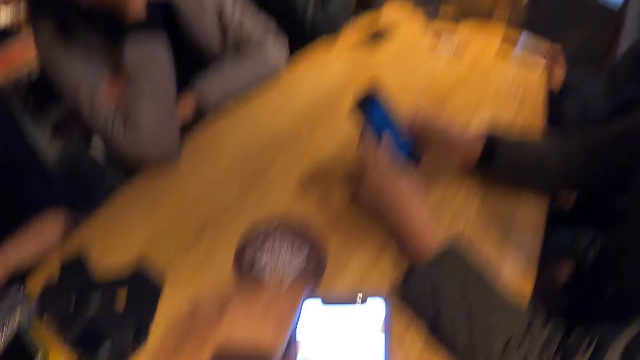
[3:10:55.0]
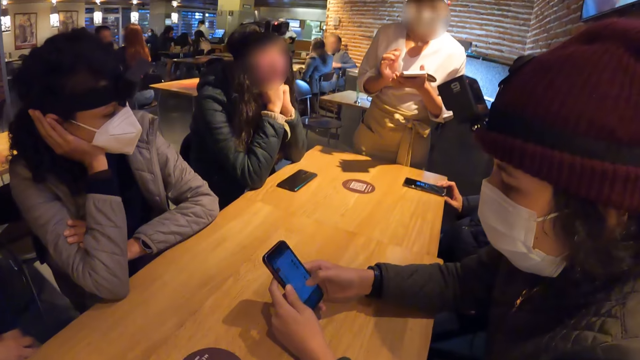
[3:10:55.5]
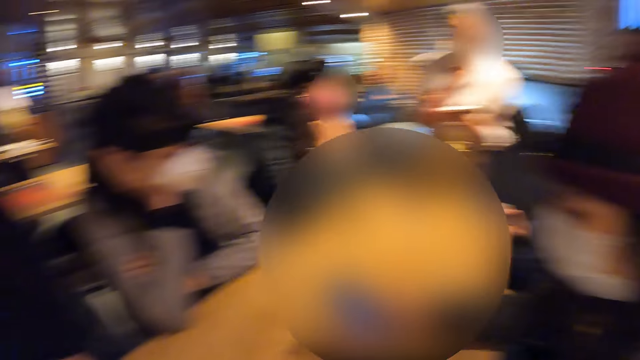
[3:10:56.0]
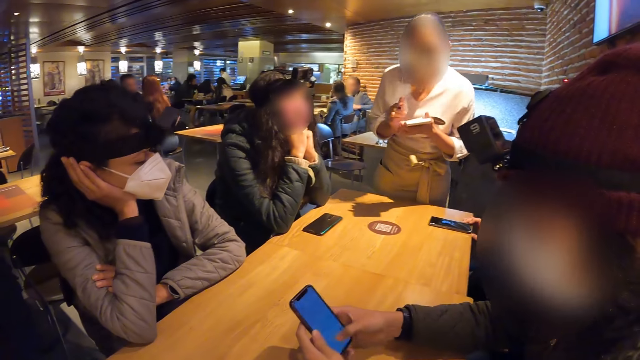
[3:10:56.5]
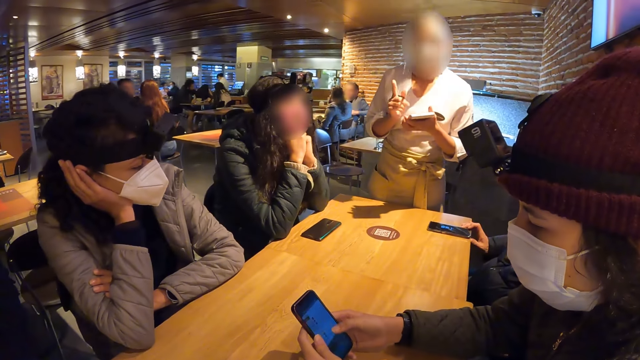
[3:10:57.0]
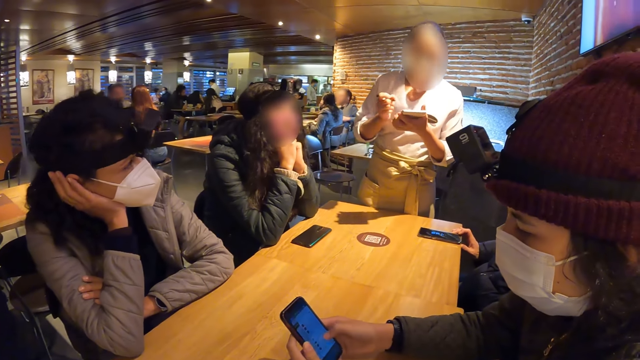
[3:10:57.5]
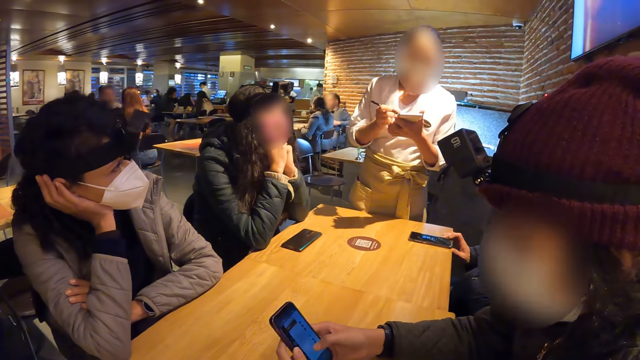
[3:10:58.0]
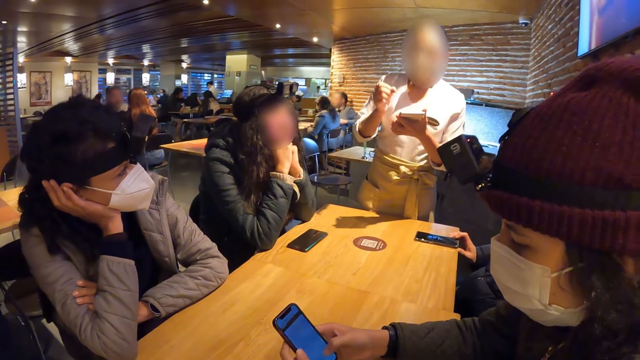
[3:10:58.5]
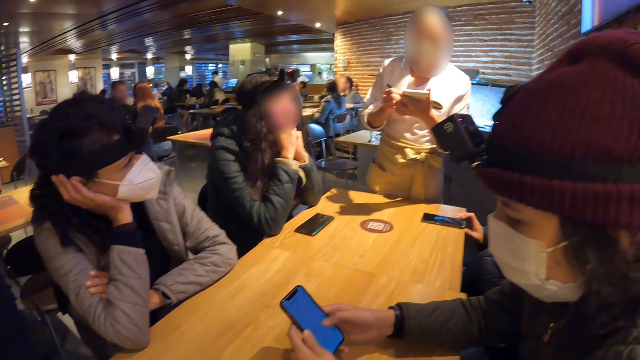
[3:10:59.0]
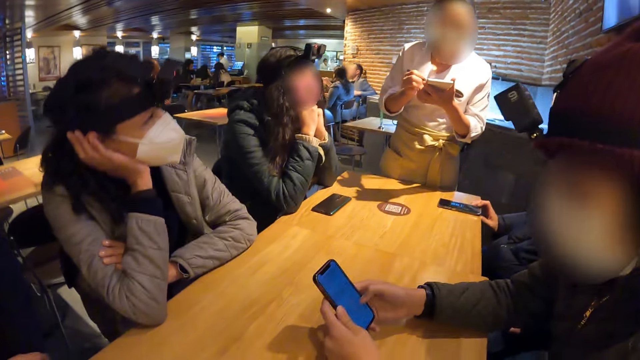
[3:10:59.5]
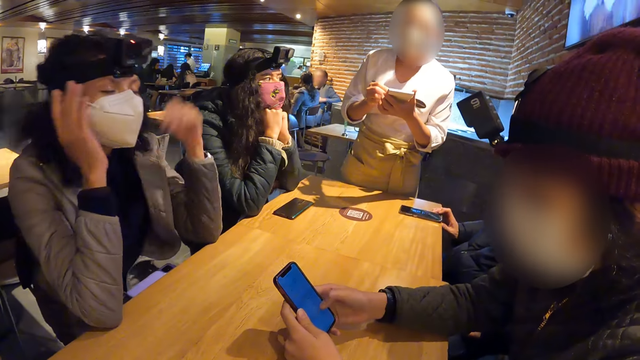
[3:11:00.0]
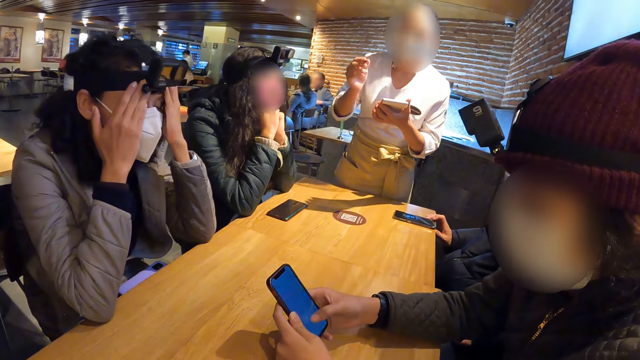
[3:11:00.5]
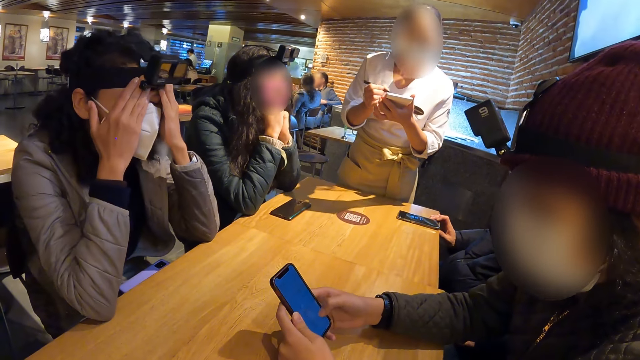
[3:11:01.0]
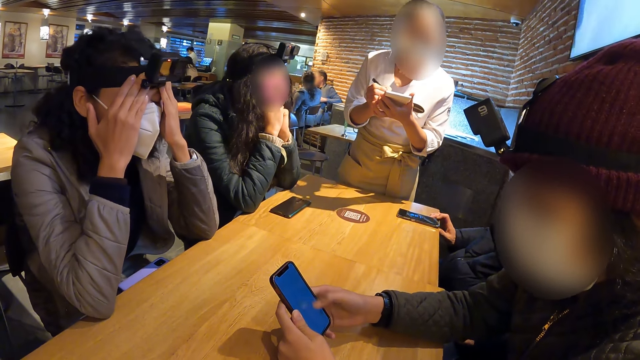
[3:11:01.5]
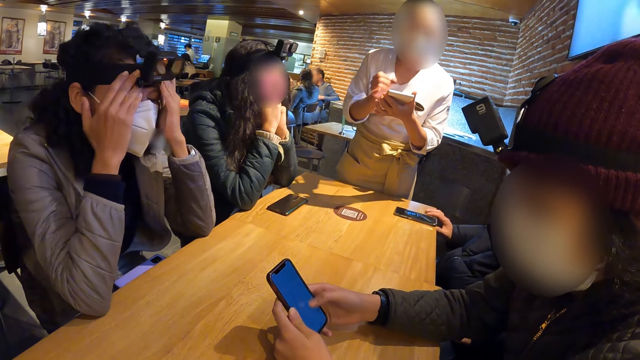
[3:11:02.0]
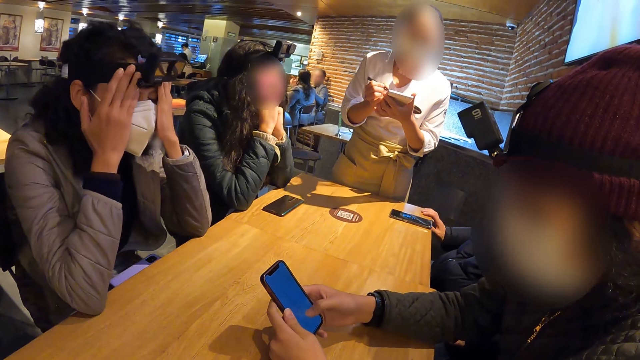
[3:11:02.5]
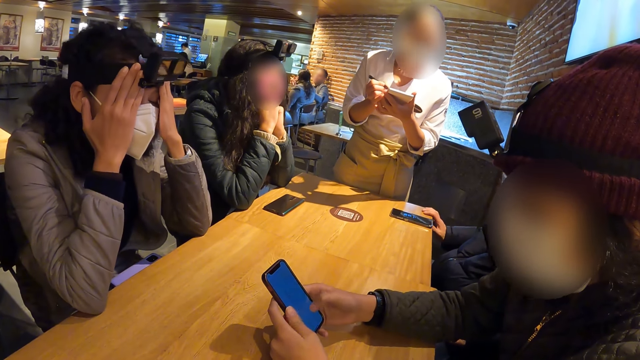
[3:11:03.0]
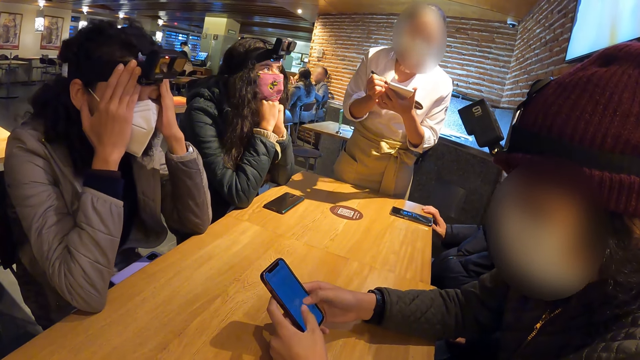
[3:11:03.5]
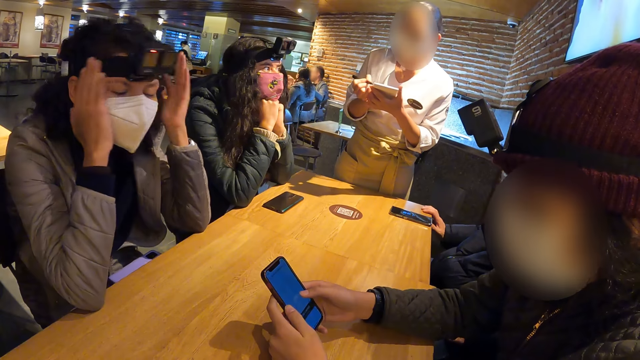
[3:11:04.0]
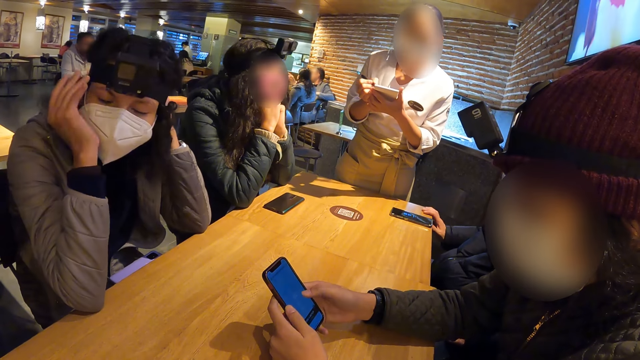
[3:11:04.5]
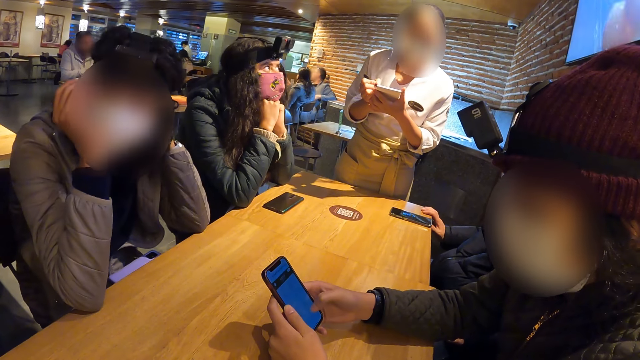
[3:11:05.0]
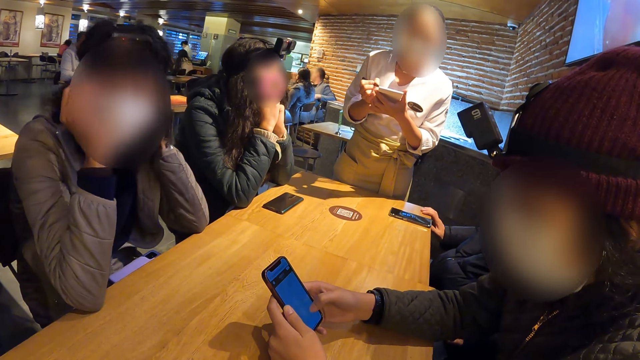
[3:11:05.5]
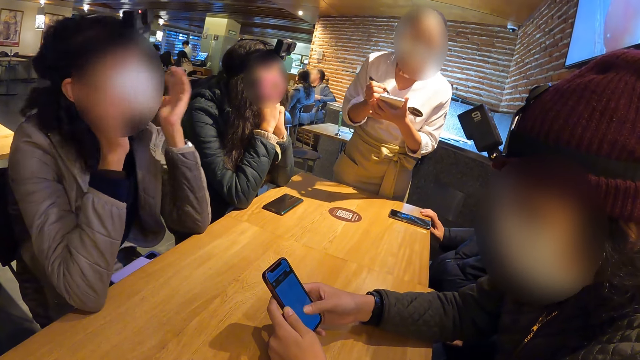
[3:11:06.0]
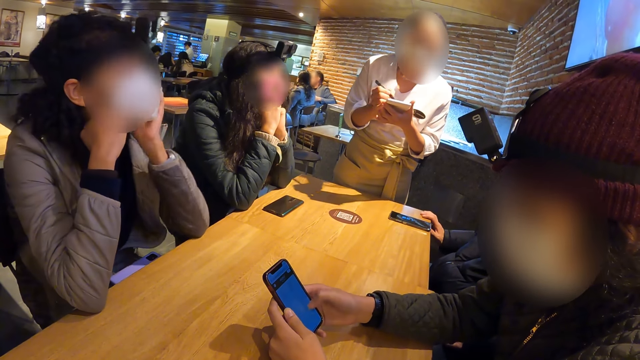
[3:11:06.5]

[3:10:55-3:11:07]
The camera wearer looks around. The woman adjusts a camera on her head with both hands.

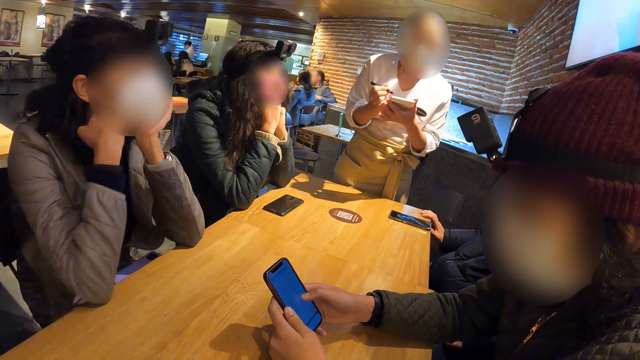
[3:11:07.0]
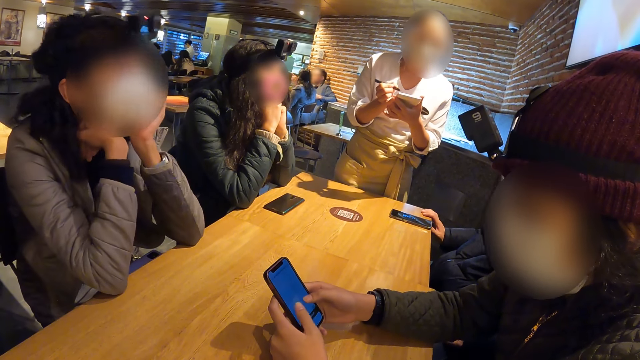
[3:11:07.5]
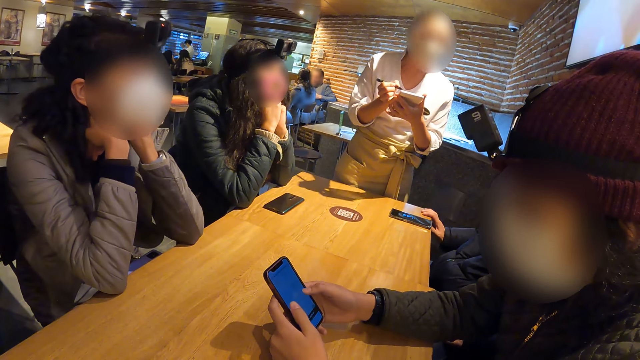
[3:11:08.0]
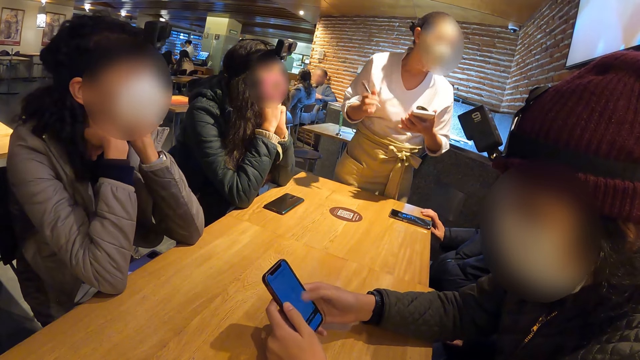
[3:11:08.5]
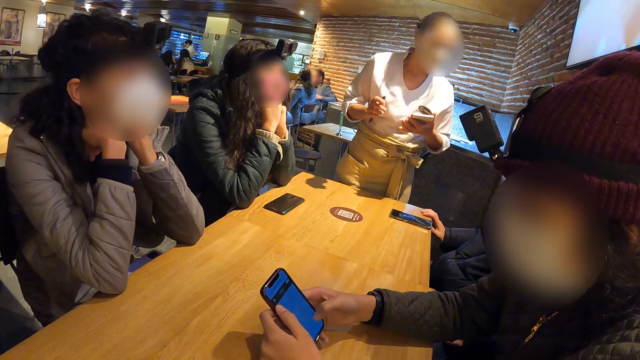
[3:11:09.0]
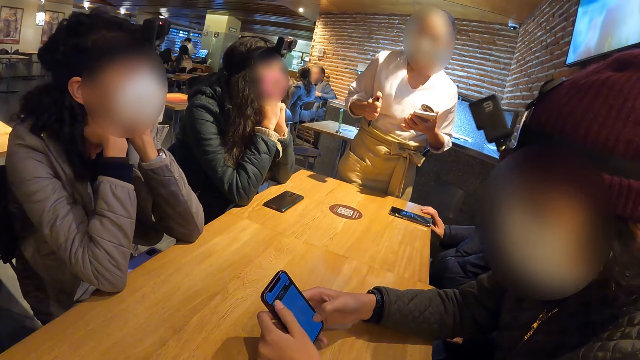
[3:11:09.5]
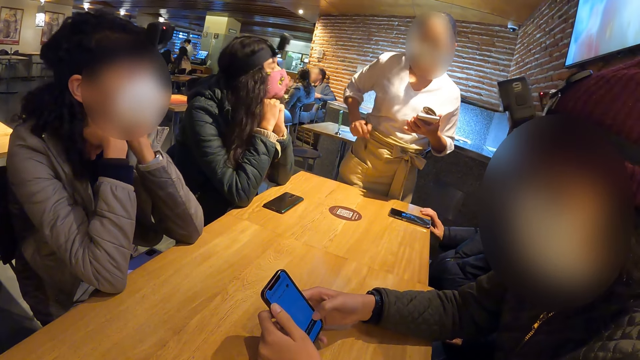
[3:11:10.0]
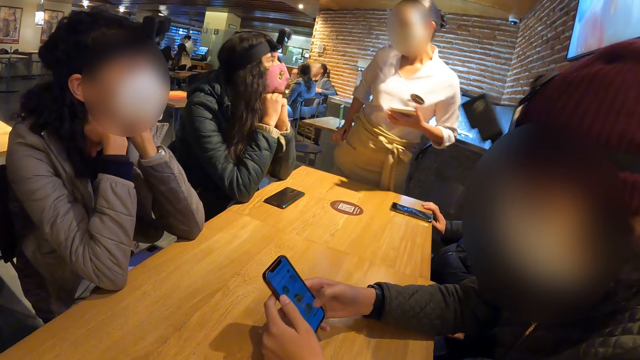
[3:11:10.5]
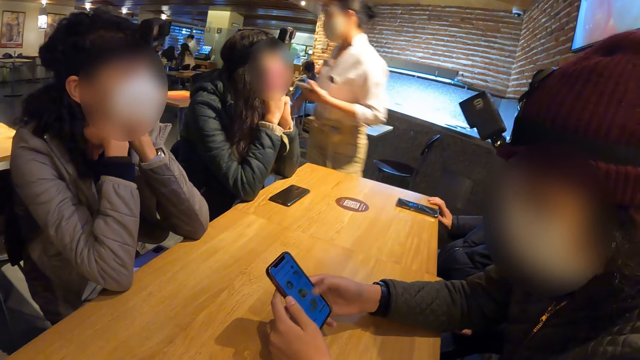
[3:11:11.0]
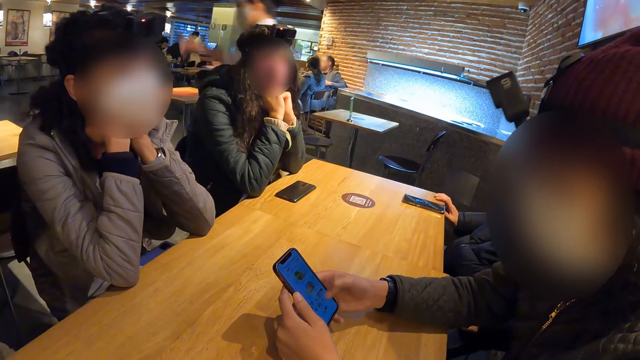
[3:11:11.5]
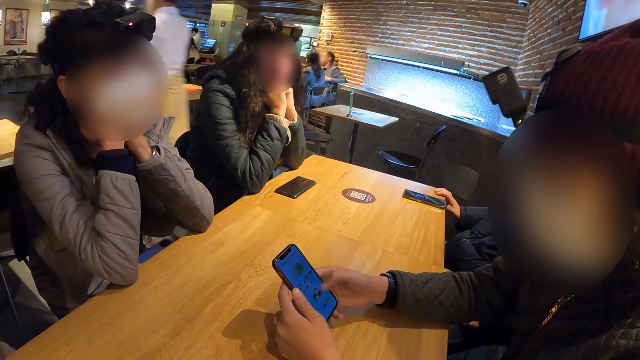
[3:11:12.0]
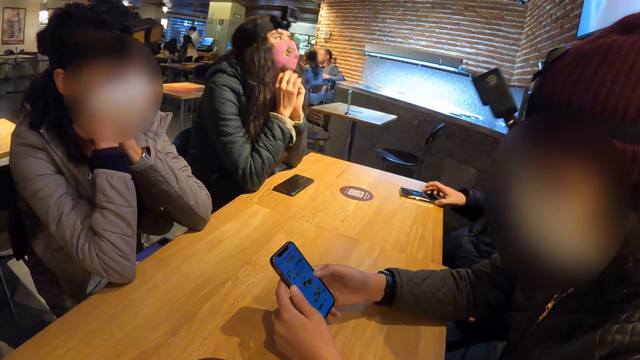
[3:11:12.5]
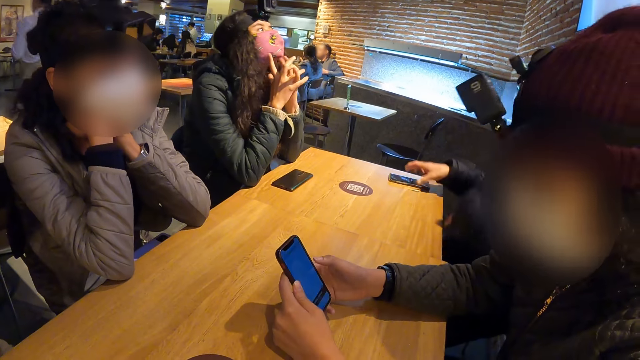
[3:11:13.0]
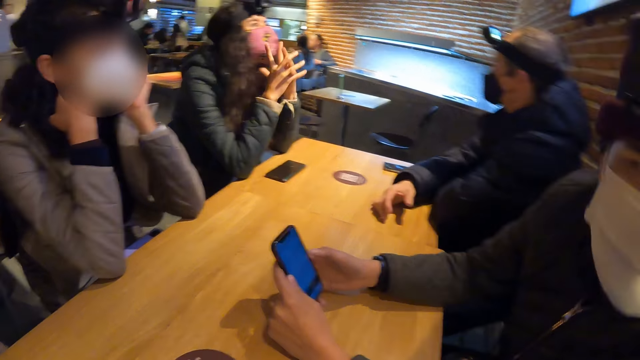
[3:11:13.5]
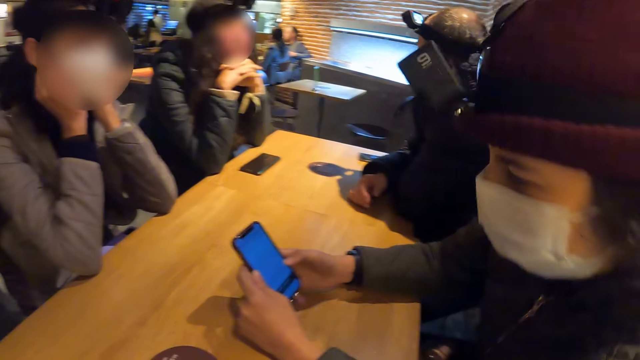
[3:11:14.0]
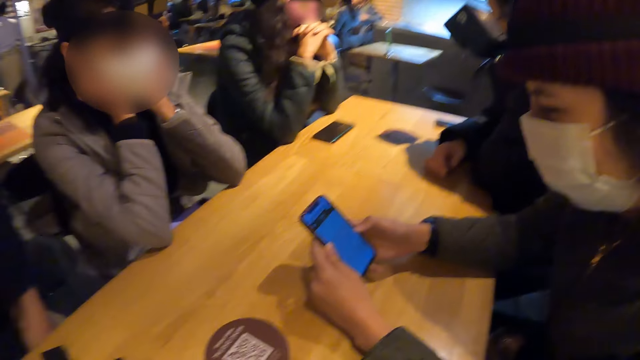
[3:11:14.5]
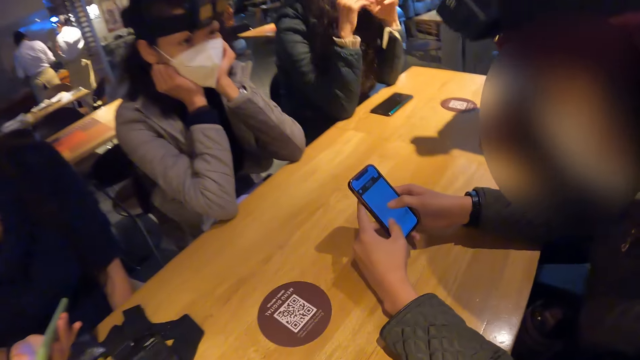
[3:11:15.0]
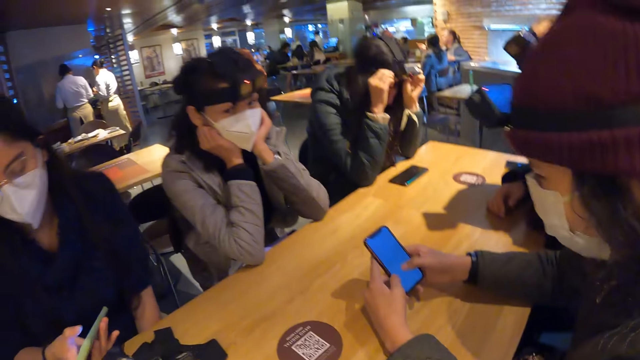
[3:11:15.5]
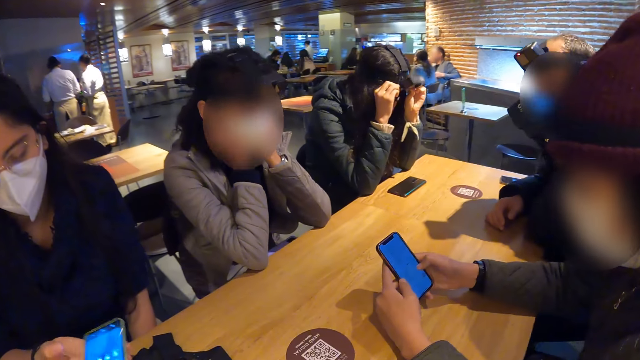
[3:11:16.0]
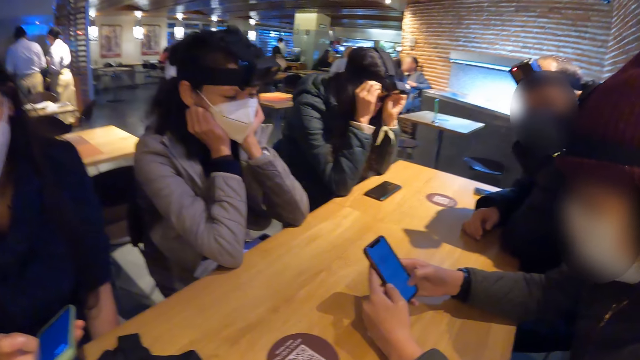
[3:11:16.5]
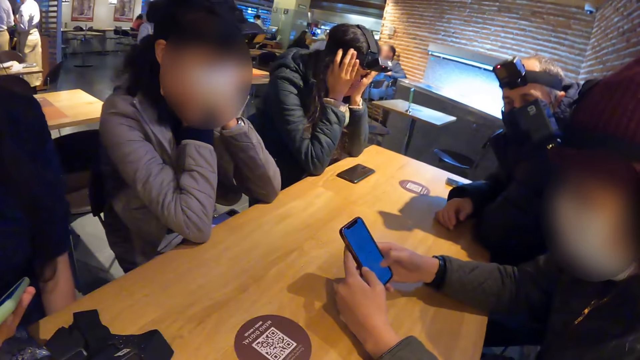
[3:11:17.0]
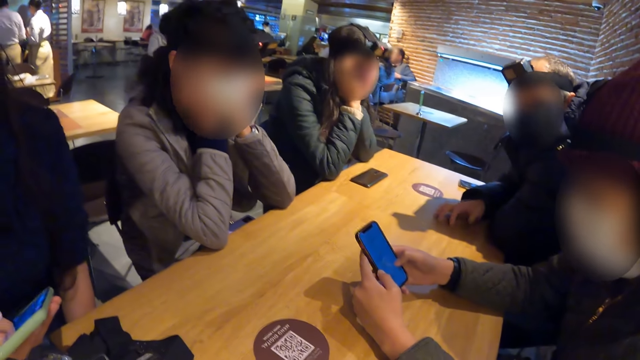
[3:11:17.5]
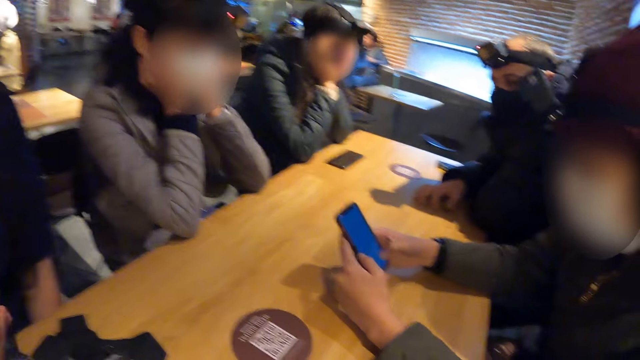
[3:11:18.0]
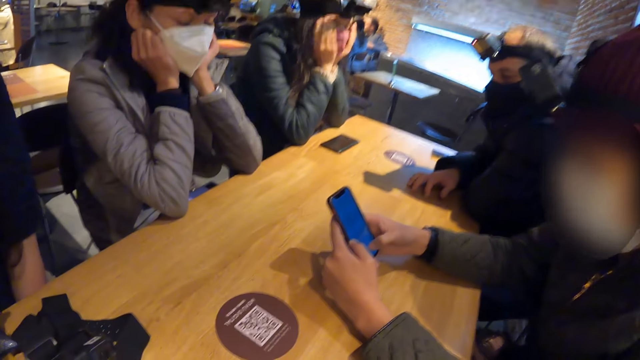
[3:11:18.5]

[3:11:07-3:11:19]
The waiter puts the pen in her pocket with her right hand and walks away from the camera wearer's table. The man moves the phone on the table with his right hand. The woman adjusts the camera on her head with both hands.
